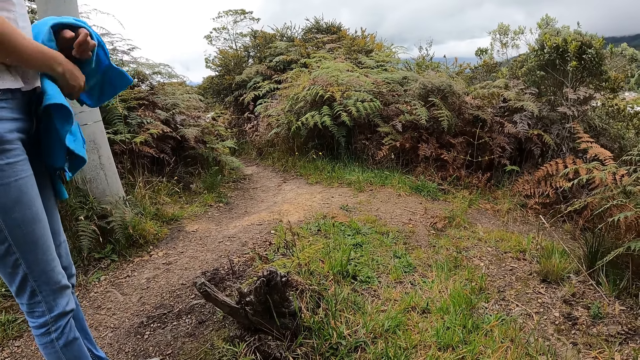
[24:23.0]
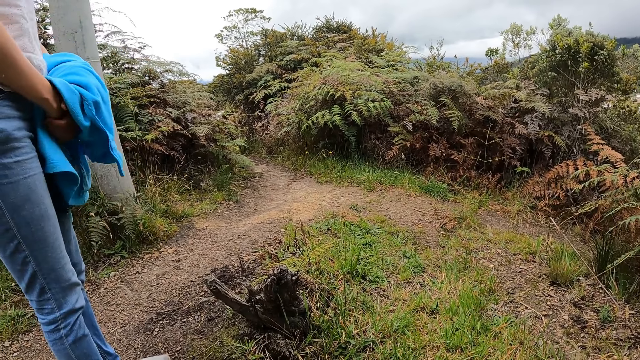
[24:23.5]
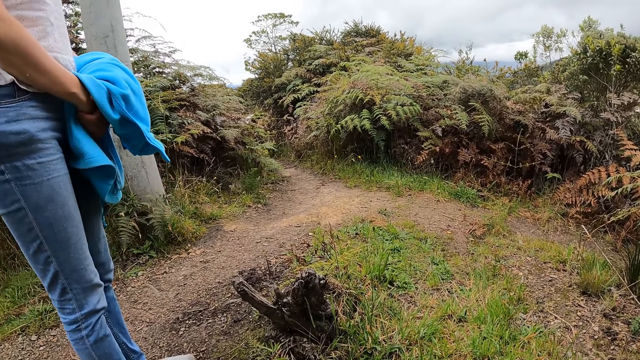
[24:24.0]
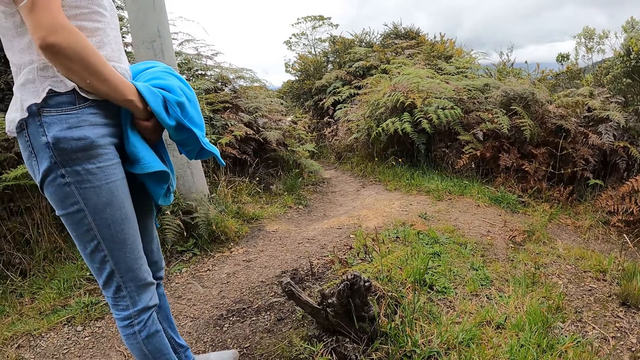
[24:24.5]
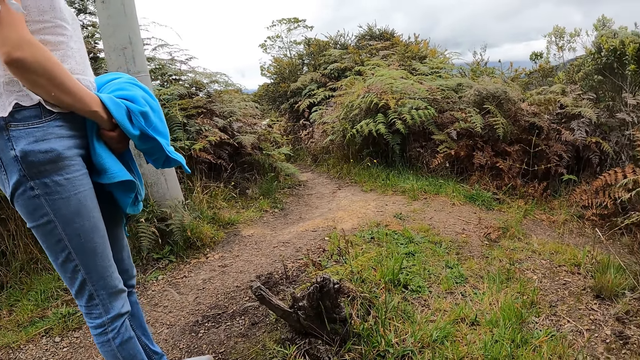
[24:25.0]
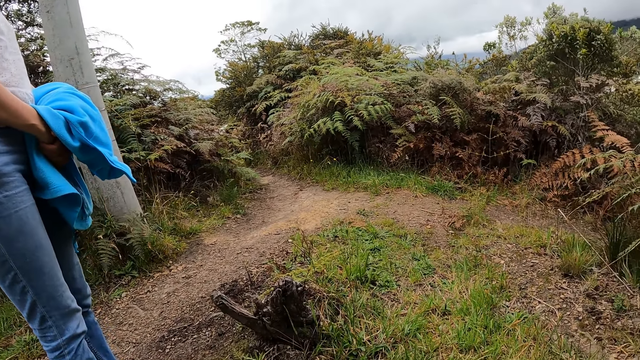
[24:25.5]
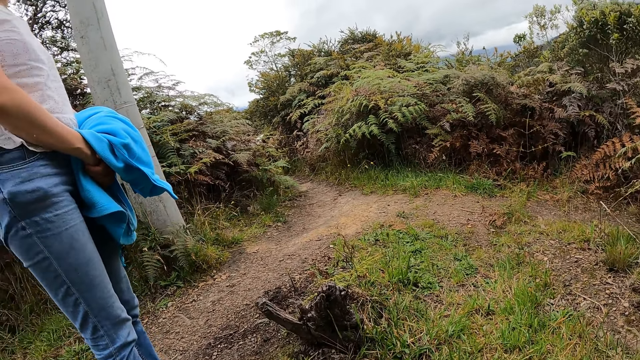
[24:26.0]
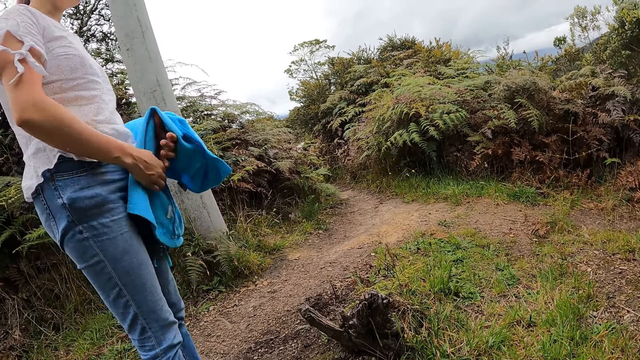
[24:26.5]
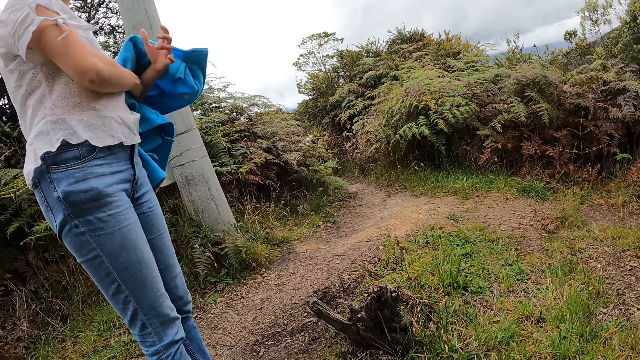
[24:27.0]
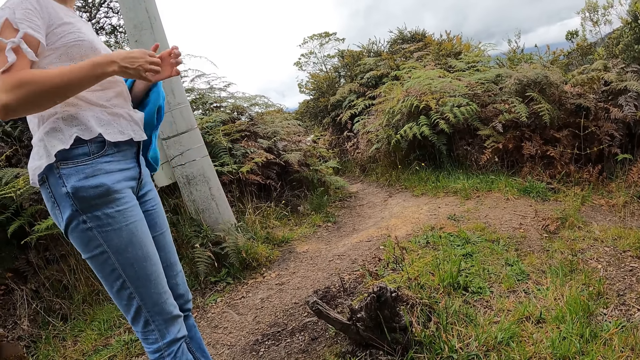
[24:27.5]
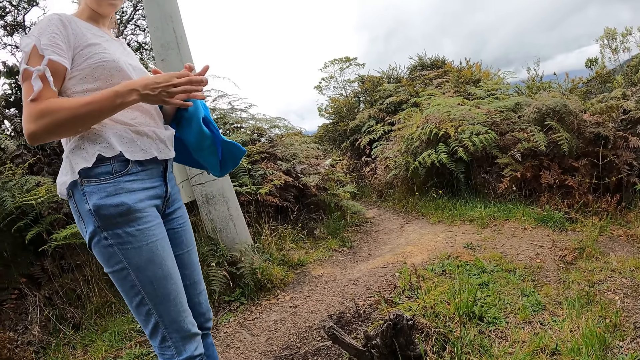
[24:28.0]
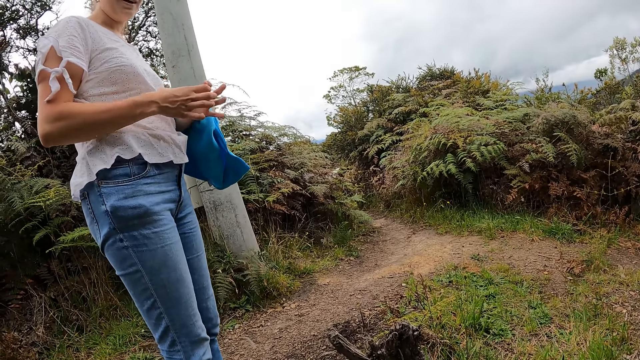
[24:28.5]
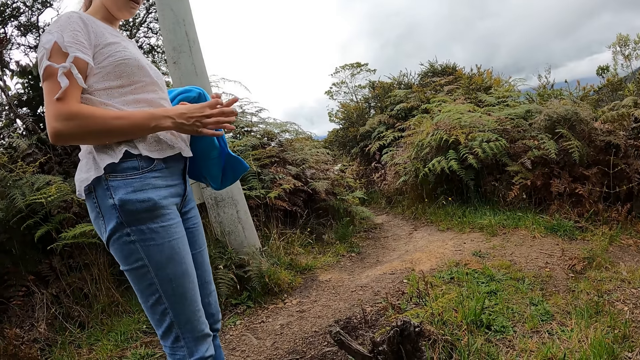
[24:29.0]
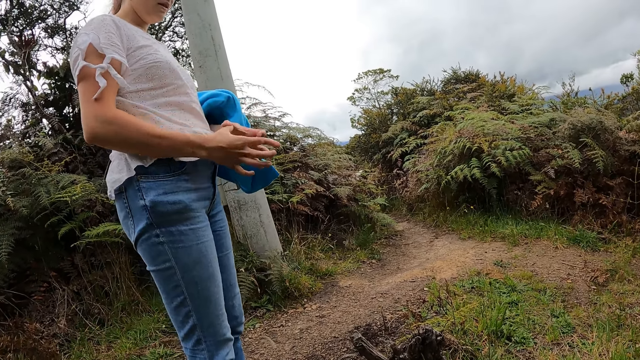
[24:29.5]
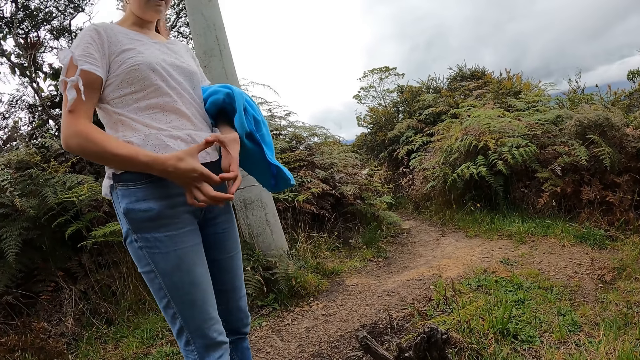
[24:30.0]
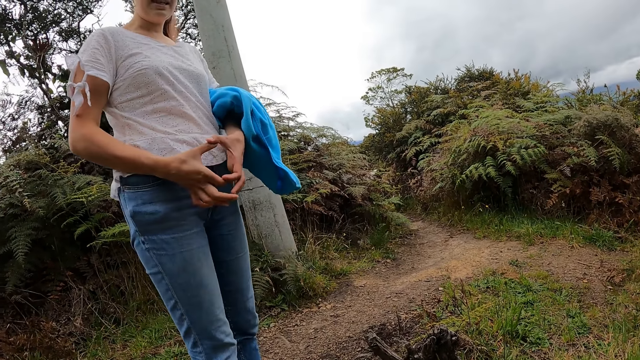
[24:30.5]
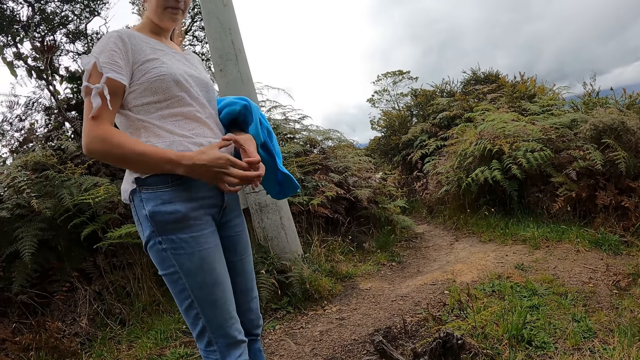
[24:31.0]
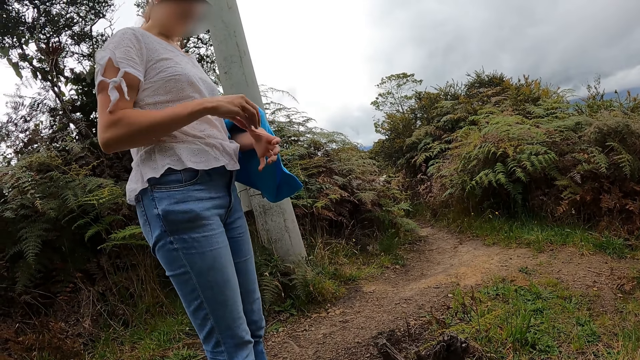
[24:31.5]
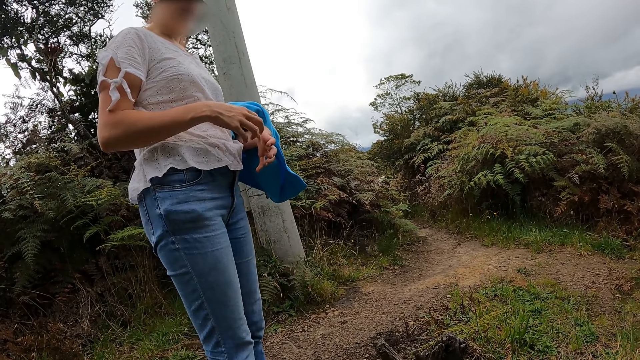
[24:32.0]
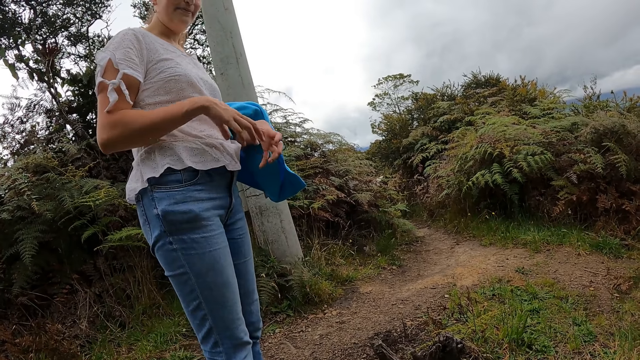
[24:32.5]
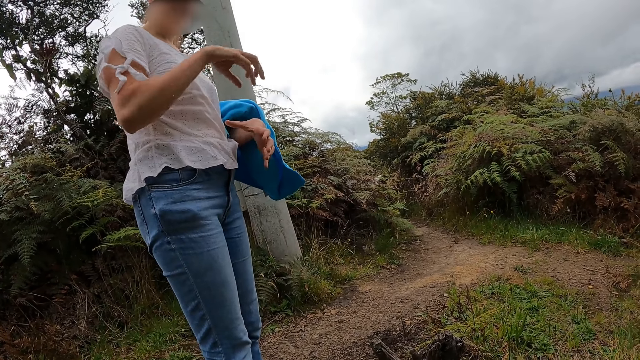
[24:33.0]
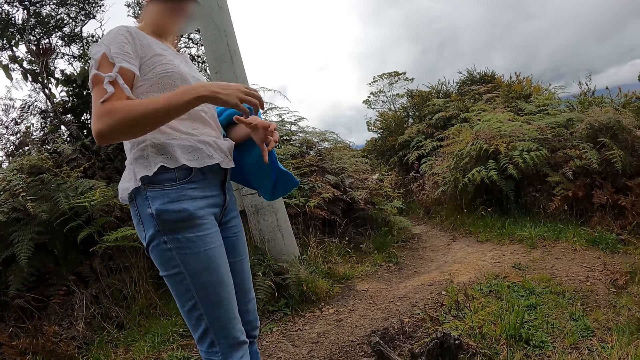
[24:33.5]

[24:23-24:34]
A person touches a jumper. The person puts hands together.

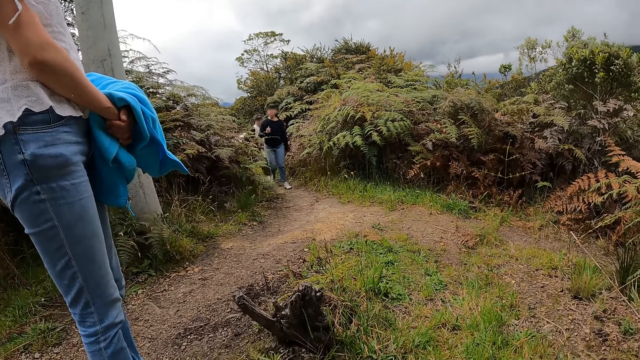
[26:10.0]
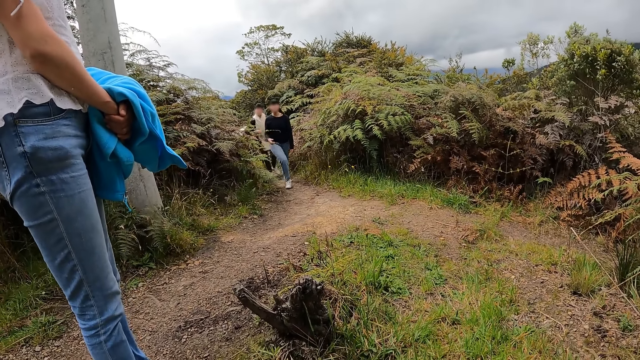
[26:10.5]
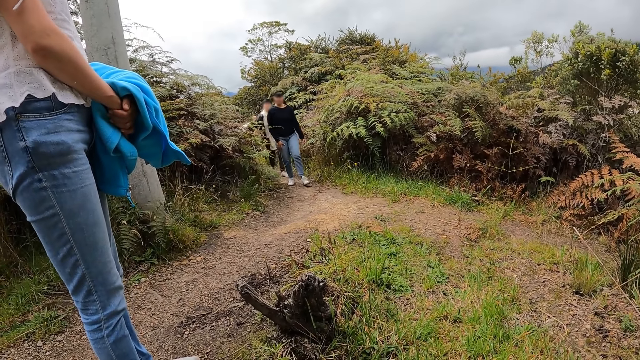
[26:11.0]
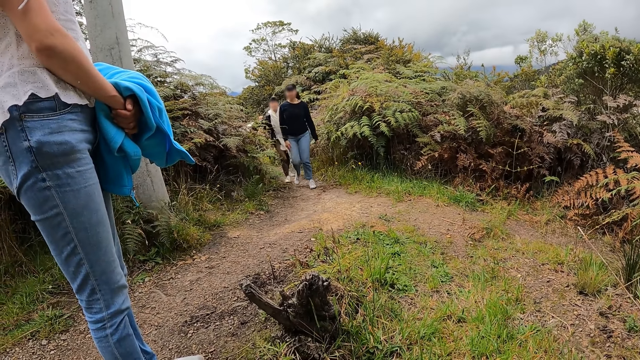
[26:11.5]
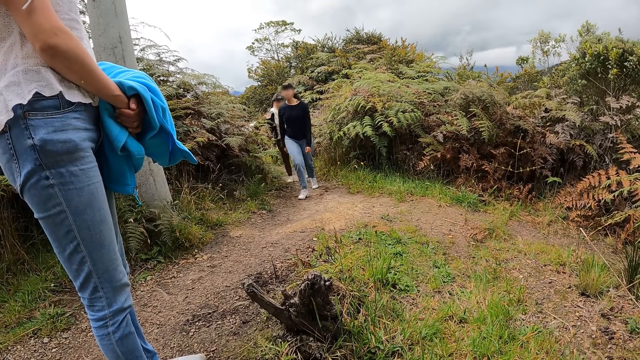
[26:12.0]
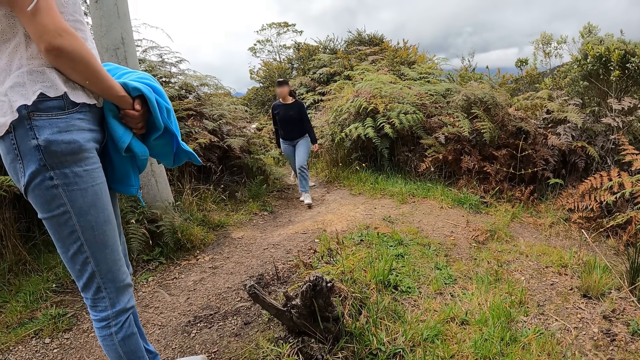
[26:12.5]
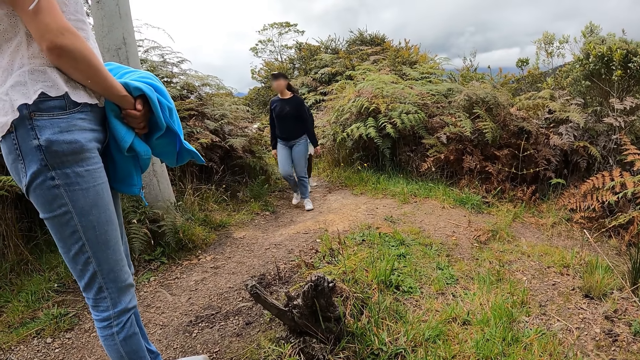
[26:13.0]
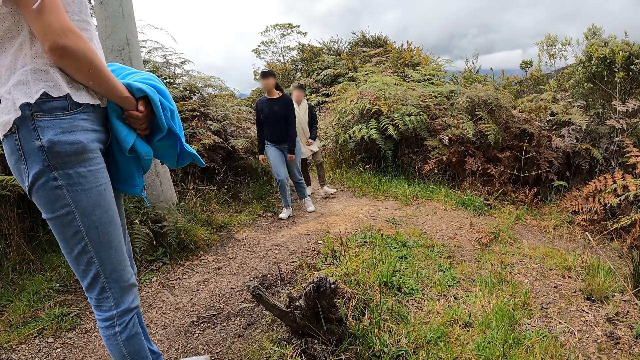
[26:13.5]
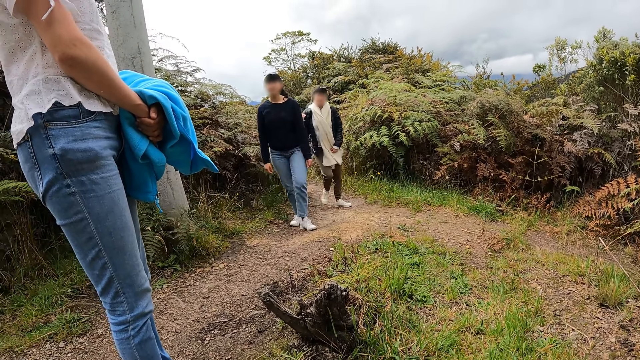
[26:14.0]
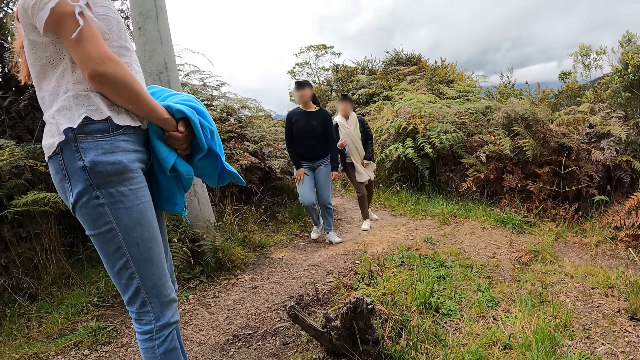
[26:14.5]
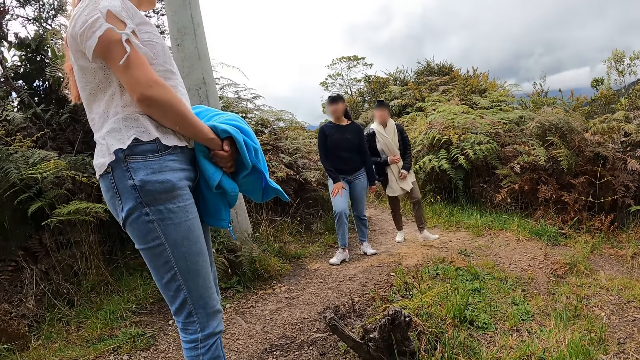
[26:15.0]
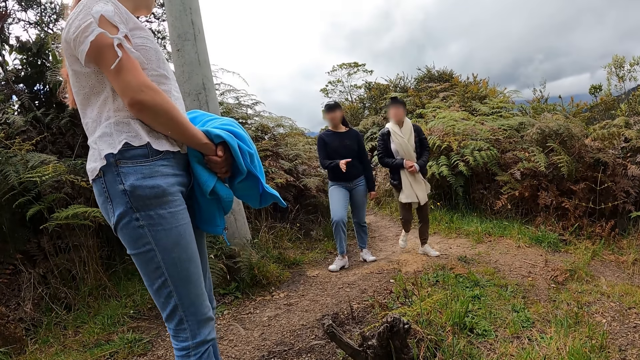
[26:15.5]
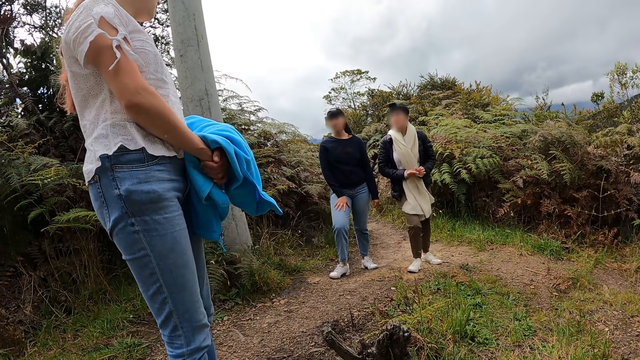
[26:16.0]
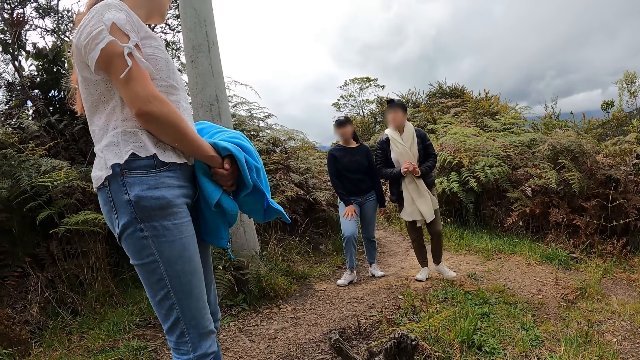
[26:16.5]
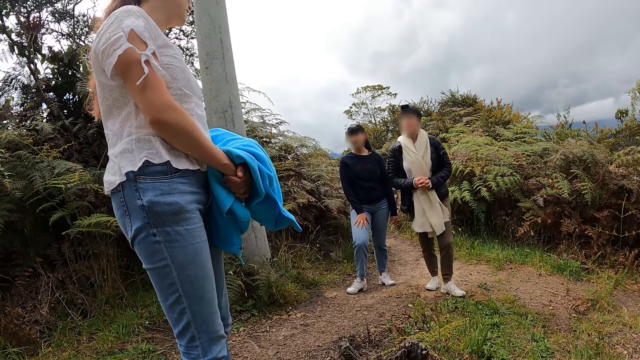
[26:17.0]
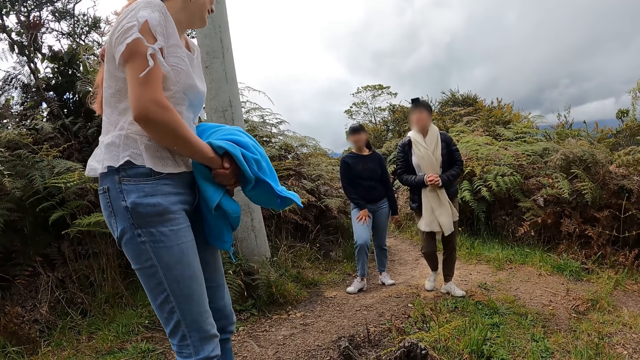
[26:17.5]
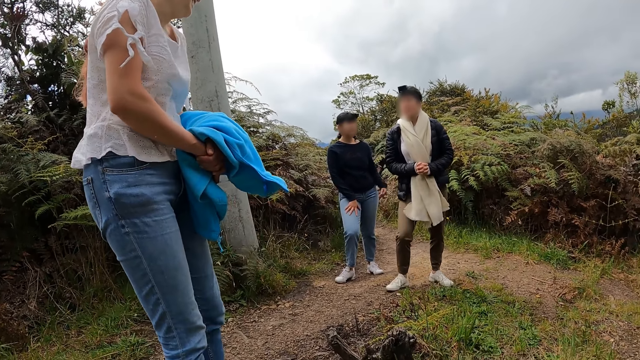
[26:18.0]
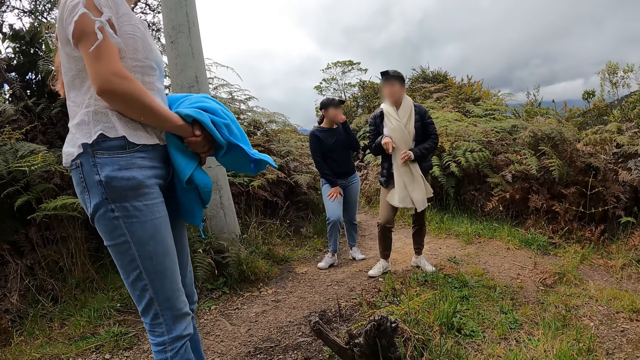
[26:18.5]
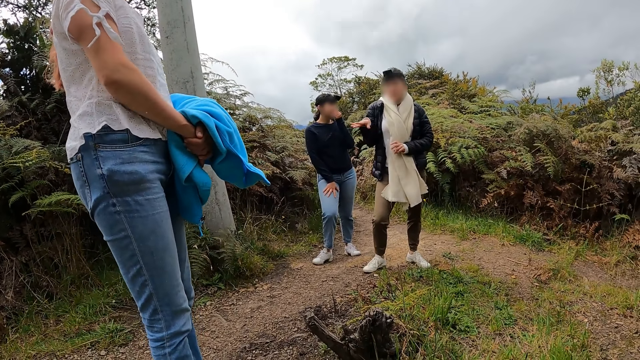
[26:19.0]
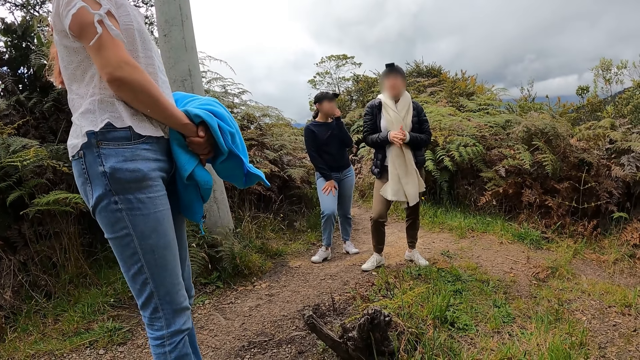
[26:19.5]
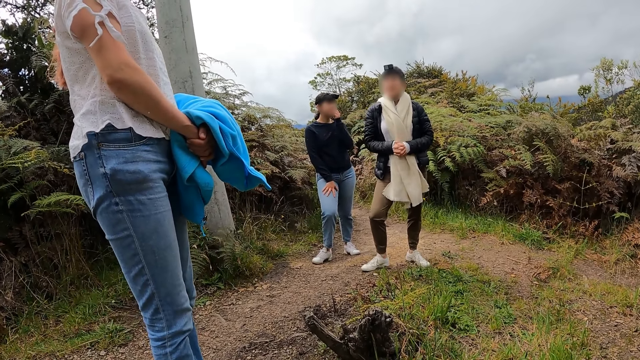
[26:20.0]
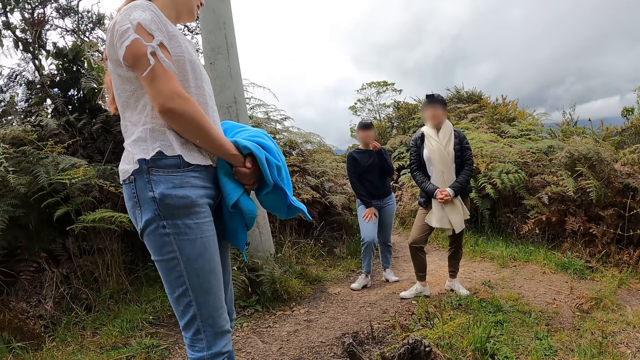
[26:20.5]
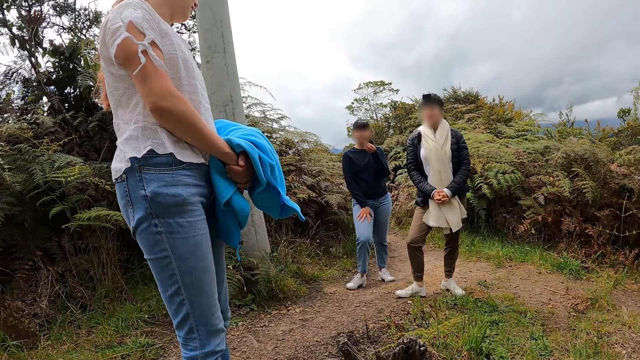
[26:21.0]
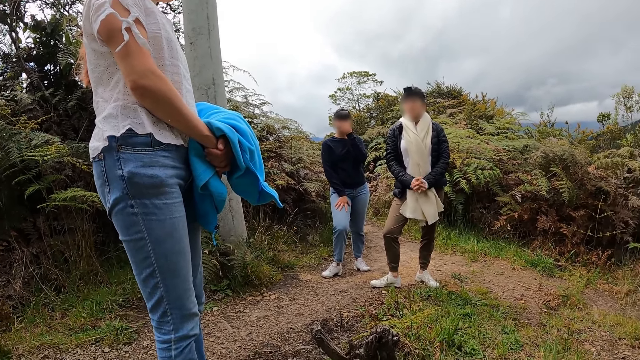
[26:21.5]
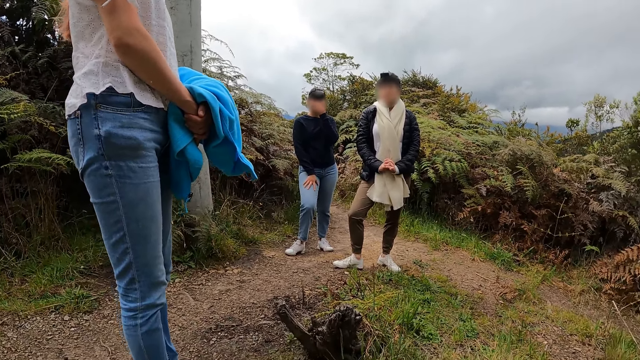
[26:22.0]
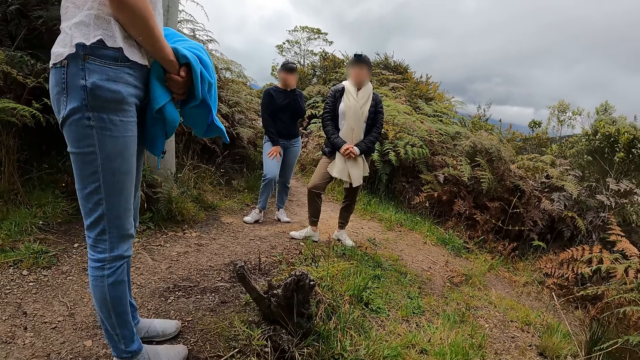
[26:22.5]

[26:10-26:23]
A woman and another woman walk towards a third woman and the camera wearer. The camera wearer interacts with the third woman, the first woman and the second woman. The third woman interacts with the first woman and the second woman.
